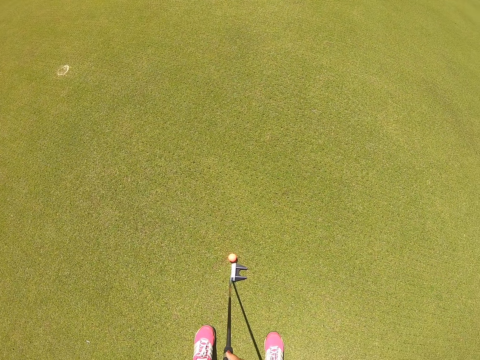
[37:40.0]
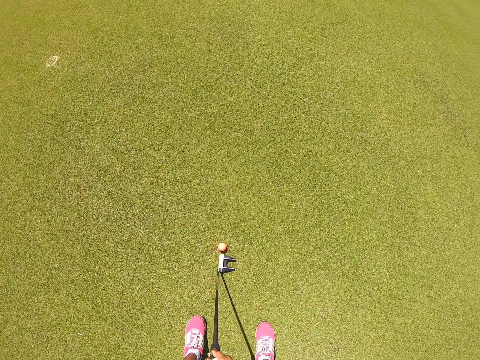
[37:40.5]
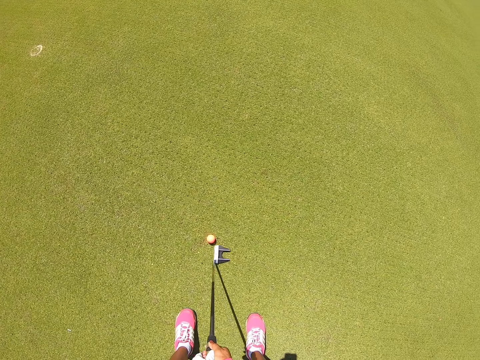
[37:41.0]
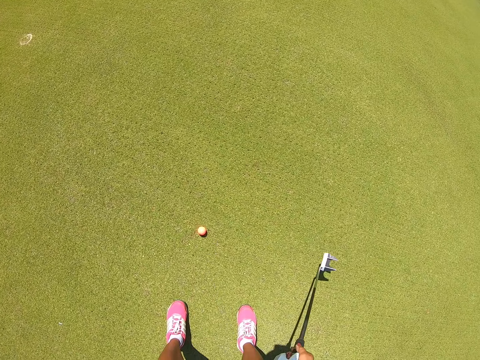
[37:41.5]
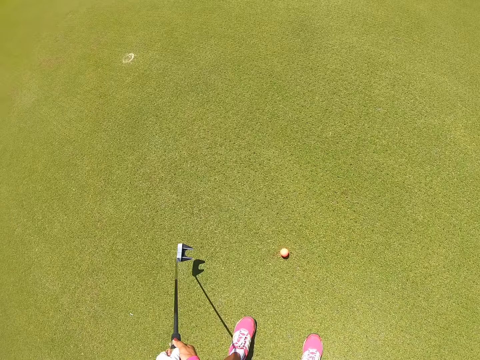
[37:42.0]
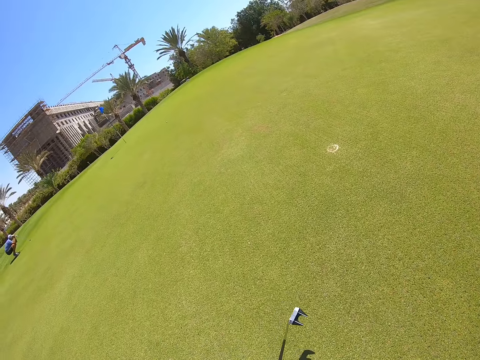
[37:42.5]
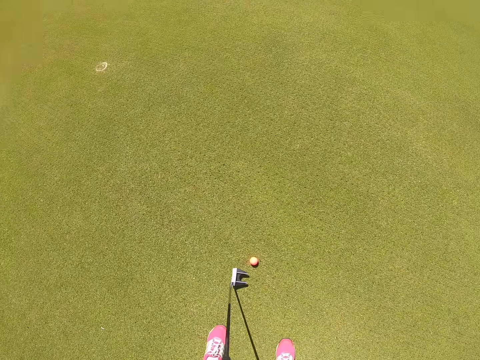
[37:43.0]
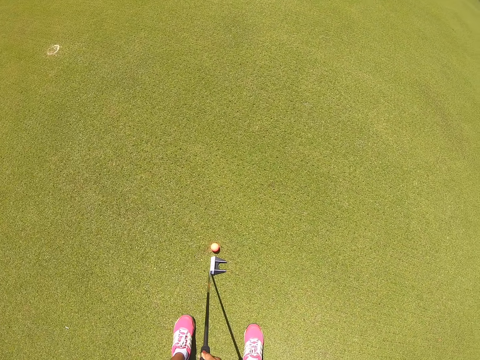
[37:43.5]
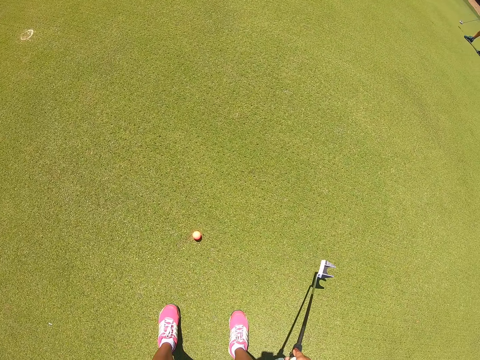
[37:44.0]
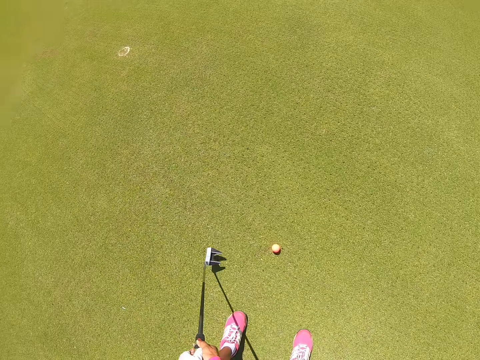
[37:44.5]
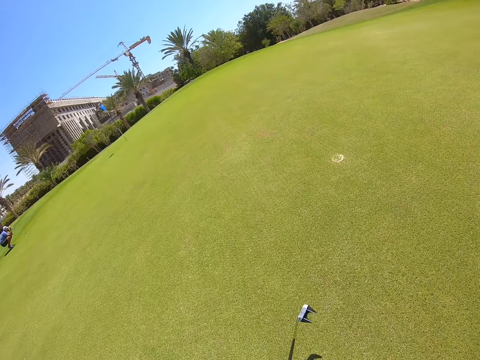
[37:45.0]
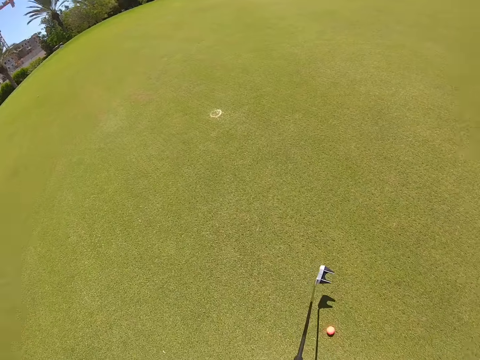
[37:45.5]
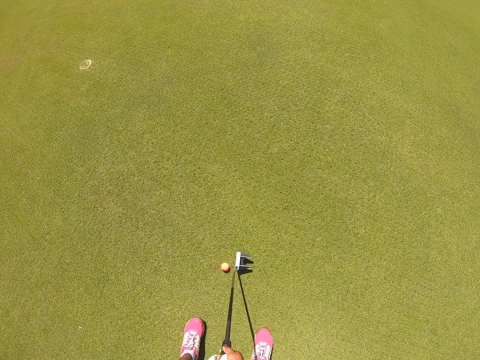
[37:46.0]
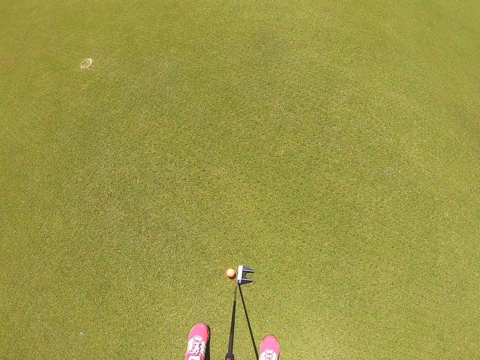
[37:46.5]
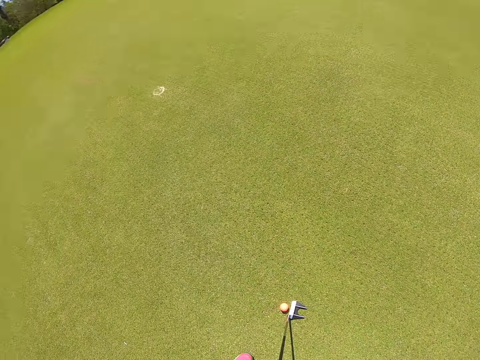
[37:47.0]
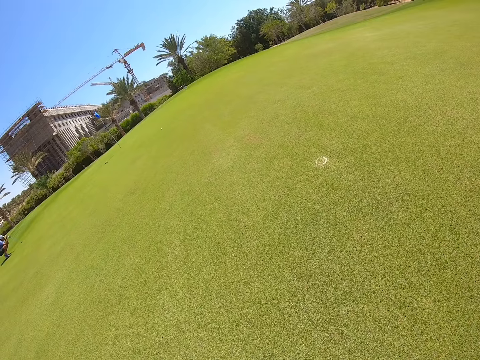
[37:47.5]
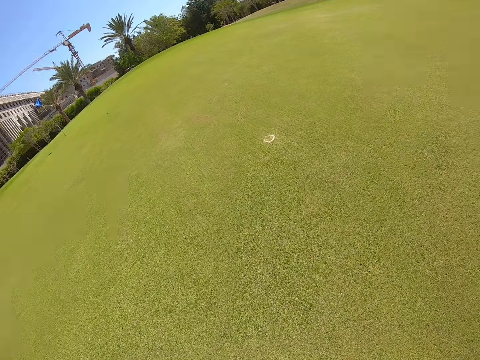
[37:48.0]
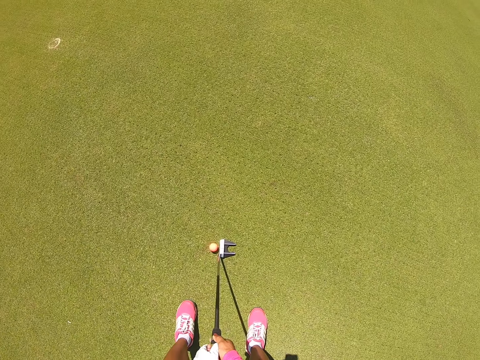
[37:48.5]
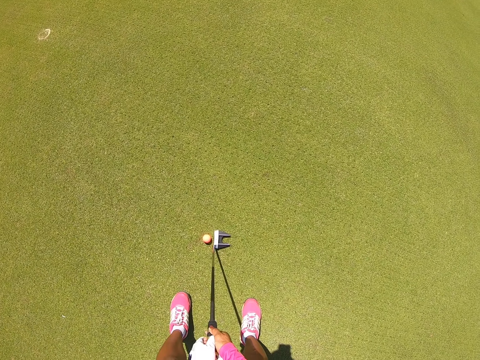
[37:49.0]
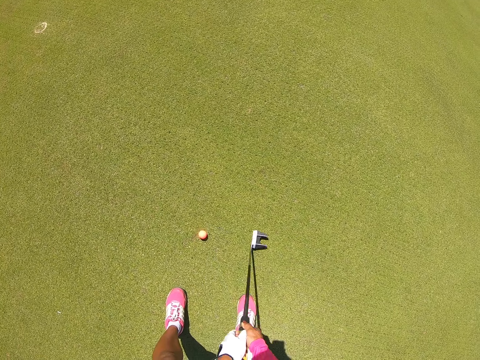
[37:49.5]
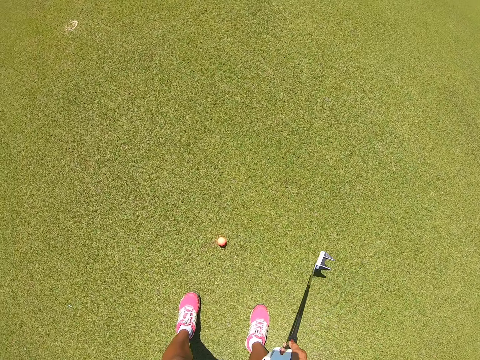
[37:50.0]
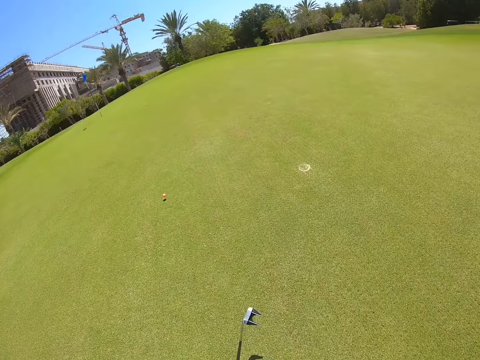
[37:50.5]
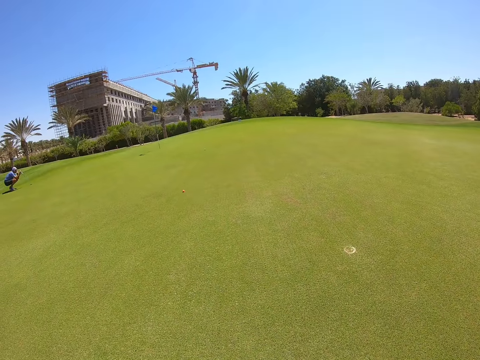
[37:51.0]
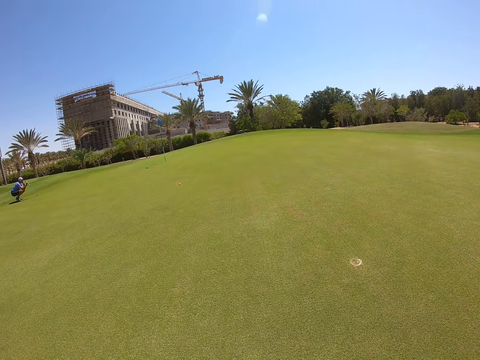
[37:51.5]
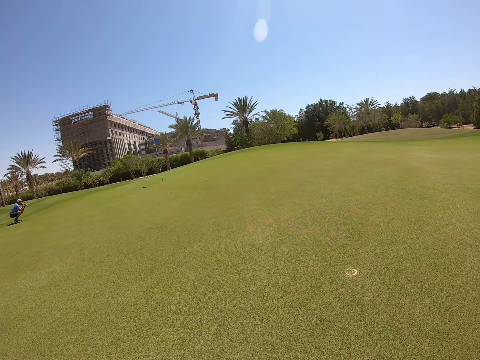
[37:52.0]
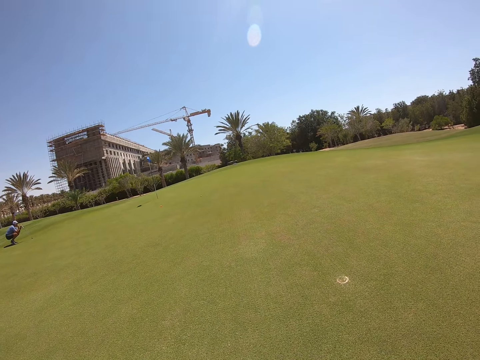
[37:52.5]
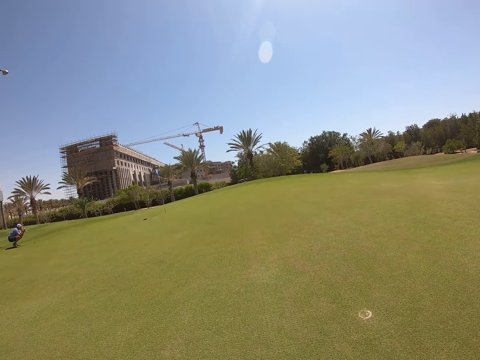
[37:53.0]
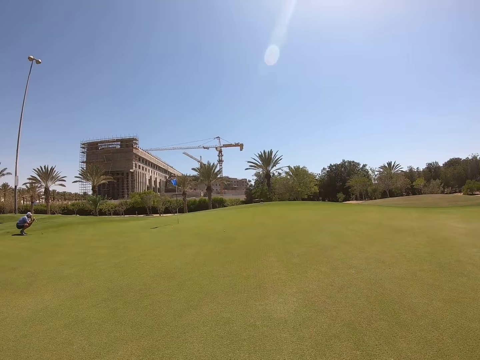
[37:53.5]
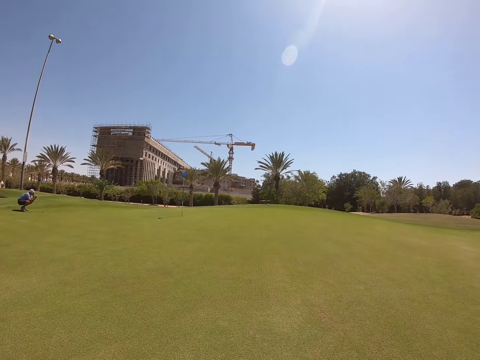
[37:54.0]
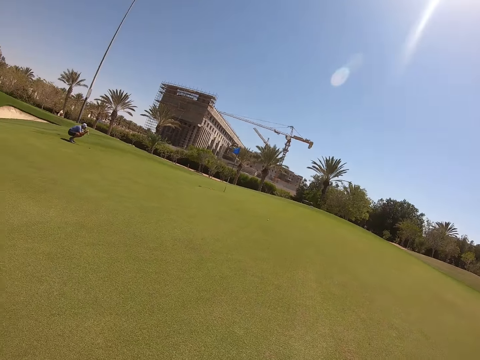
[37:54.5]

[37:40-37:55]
The camera wearer swings a golf club. They play golf.

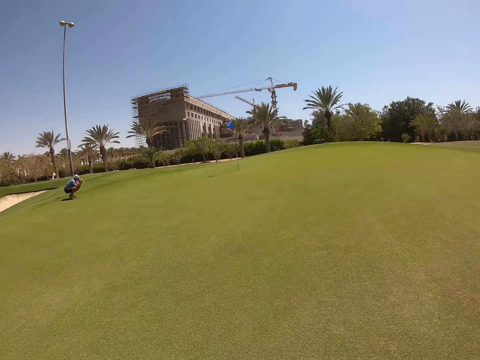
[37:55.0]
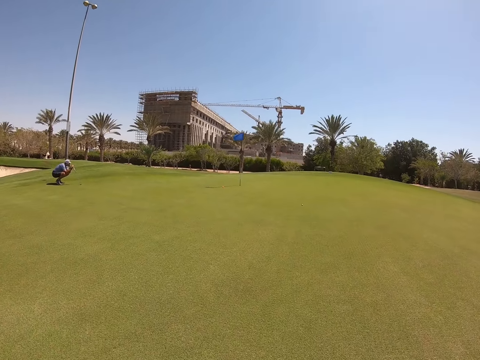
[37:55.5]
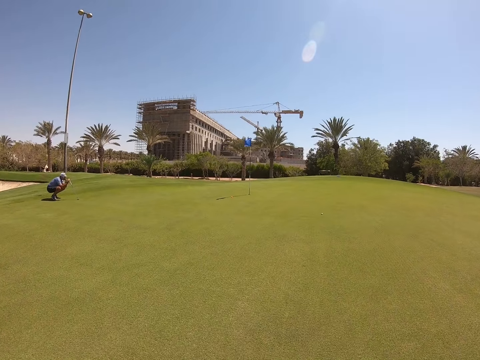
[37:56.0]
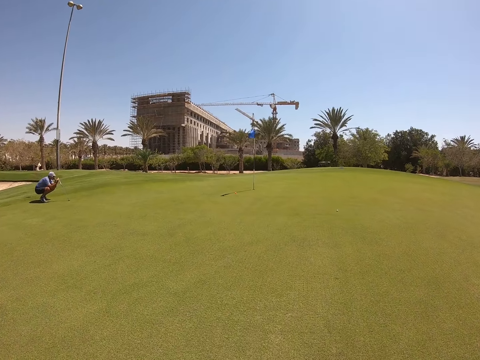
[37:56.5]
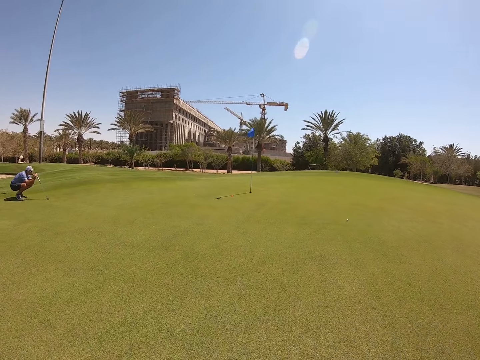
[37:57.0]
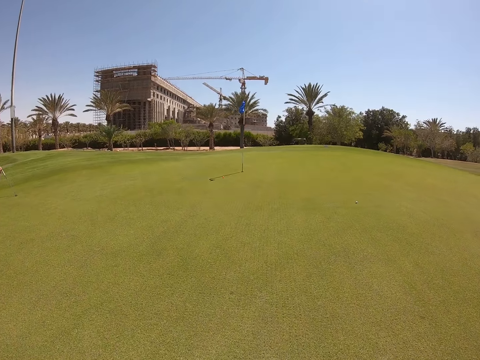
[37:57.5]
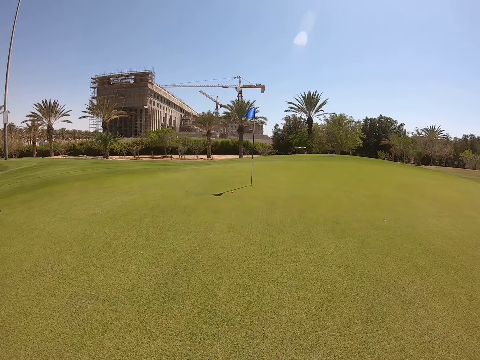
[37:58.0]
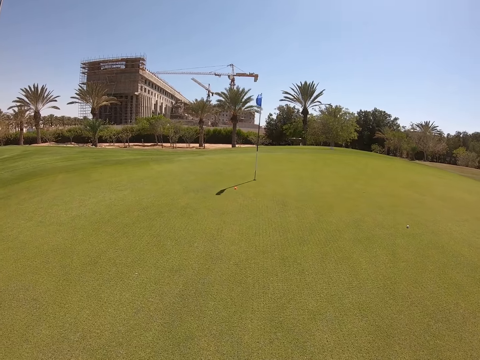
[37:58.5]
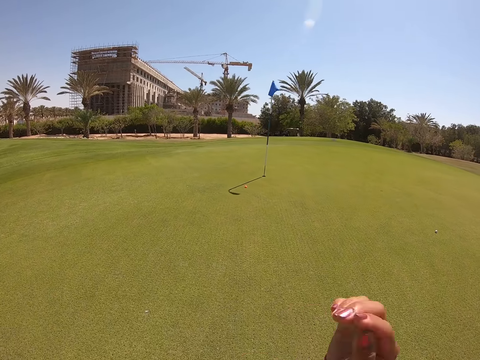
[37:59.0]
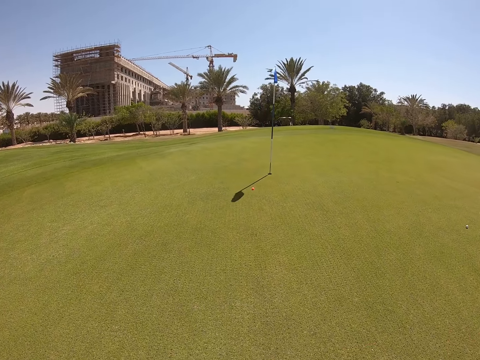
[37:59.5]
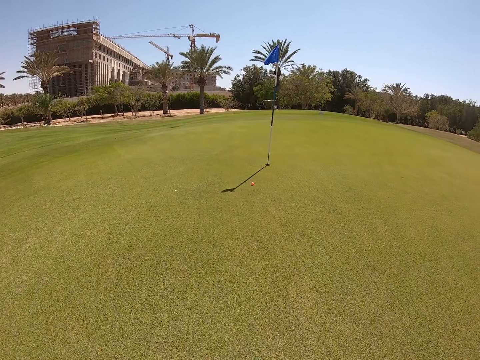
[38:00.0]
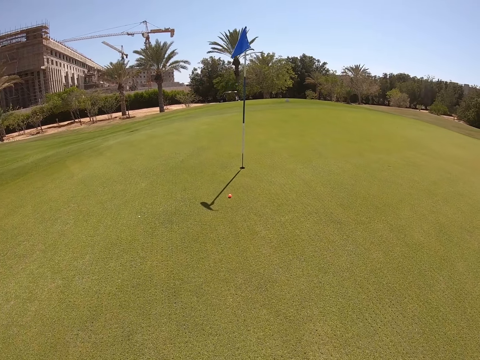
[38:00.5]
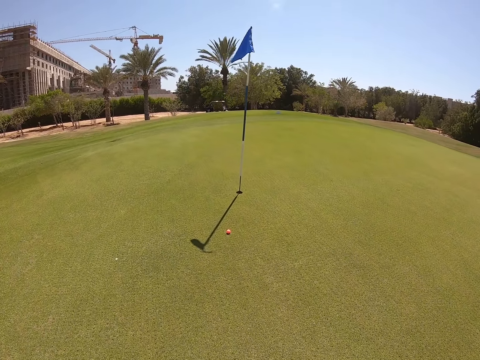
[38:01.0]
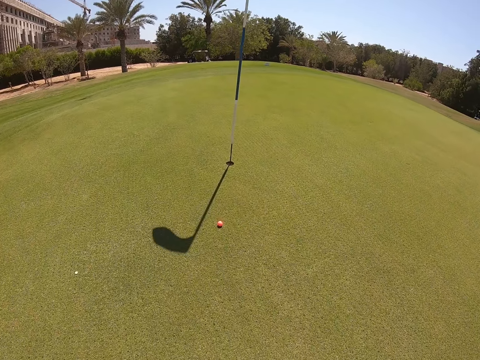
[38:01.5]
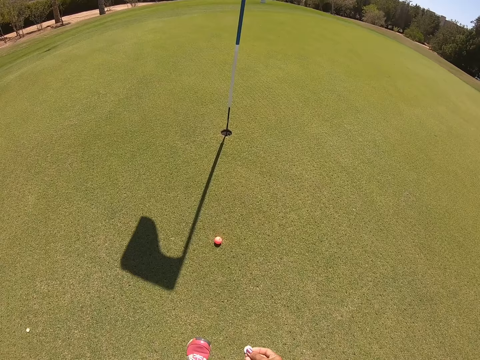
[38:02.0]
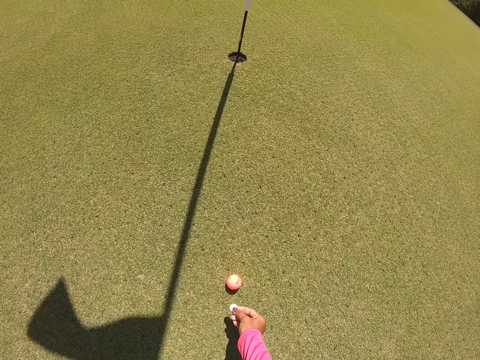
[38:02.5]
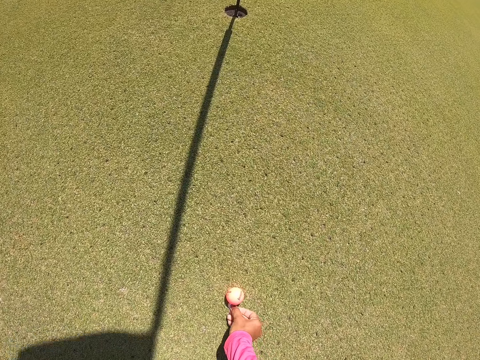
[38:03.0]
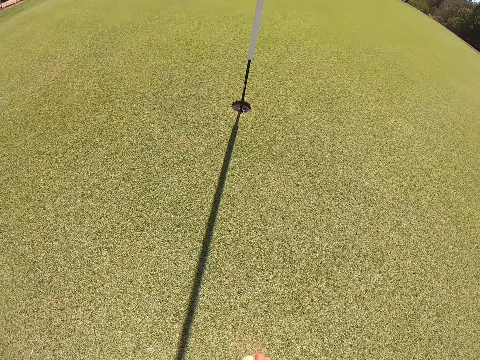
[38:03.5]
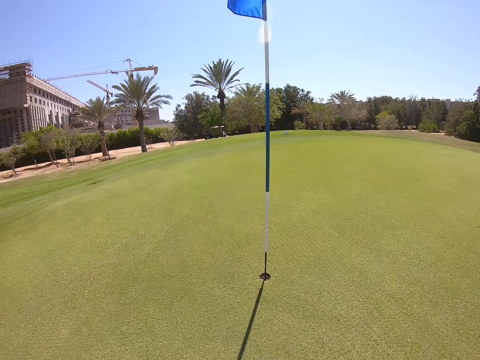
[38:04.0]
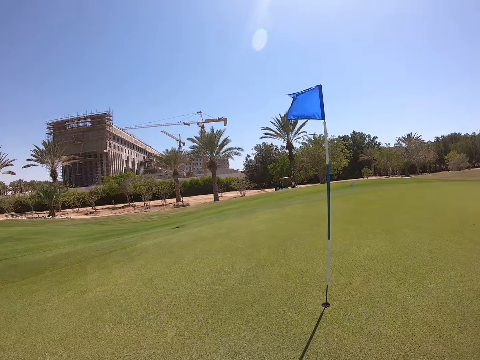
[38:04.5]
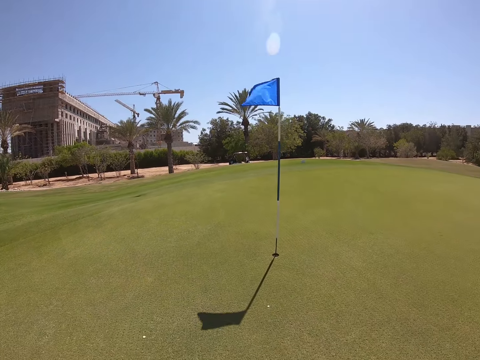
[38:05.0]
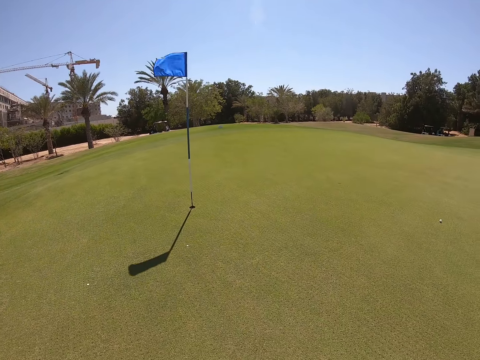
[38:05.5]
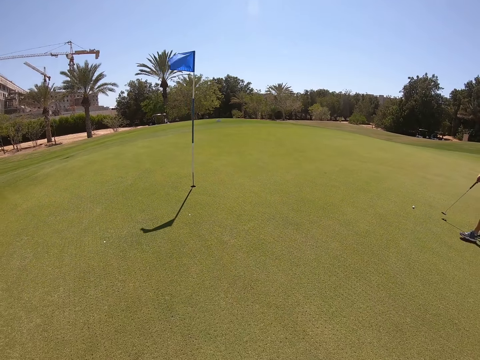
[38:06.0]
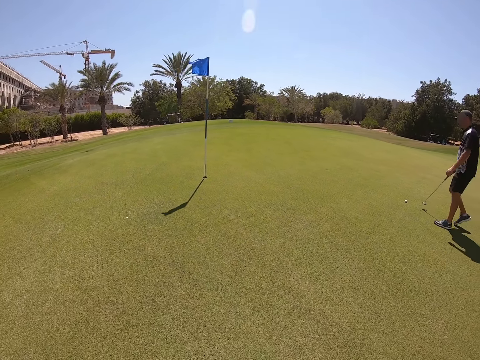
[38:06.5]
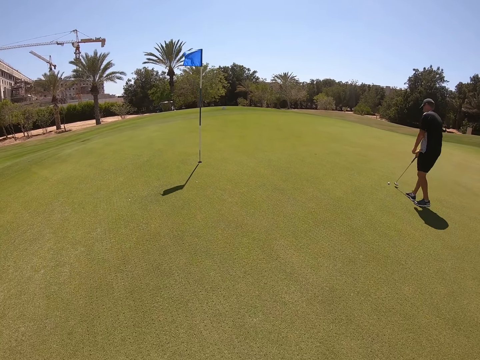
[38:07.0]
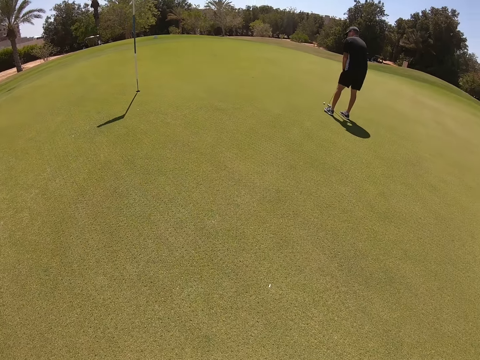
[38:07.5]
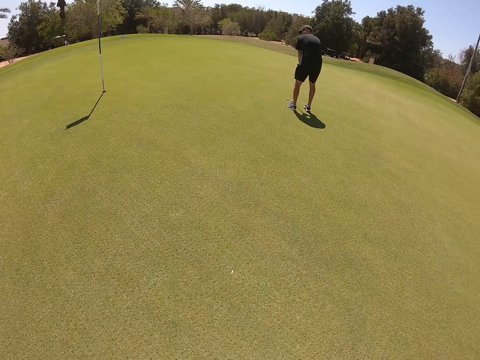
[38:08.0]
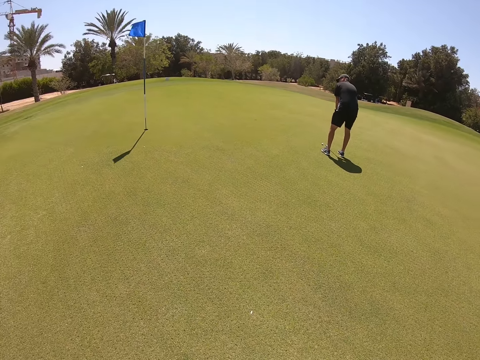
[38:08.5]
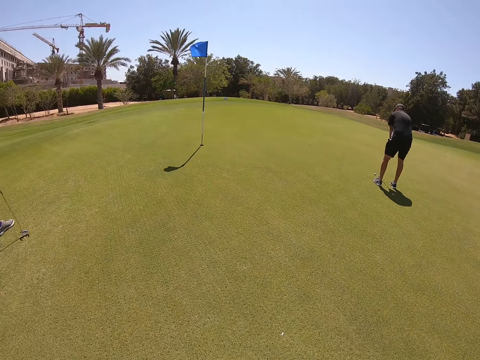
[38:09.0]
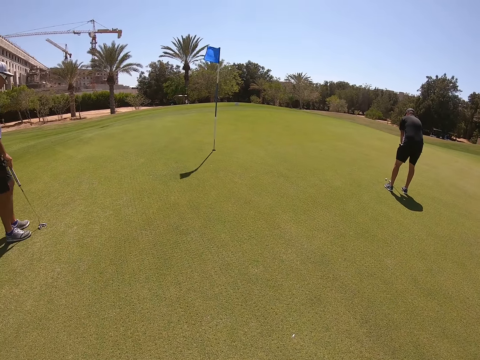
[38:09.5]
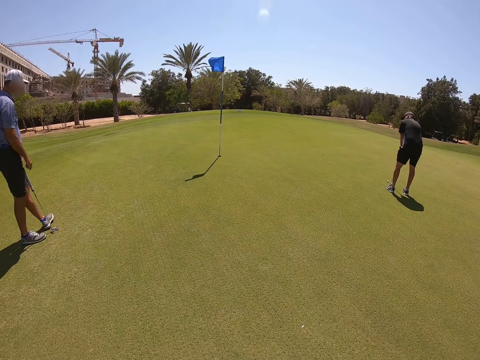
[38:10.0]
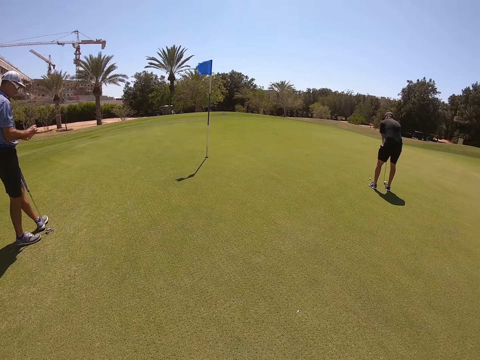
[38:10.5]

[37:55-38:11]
The camera wearer walks in the golf course. They put a tee down. They take a golf ball.
